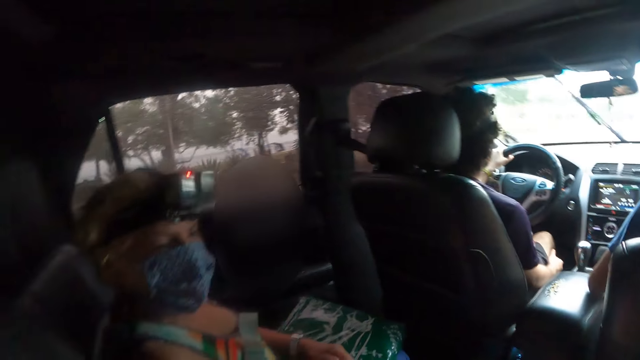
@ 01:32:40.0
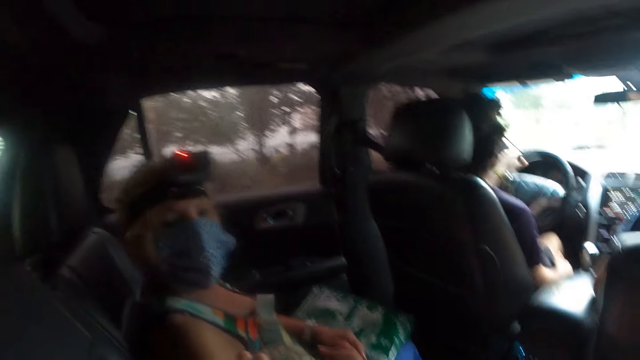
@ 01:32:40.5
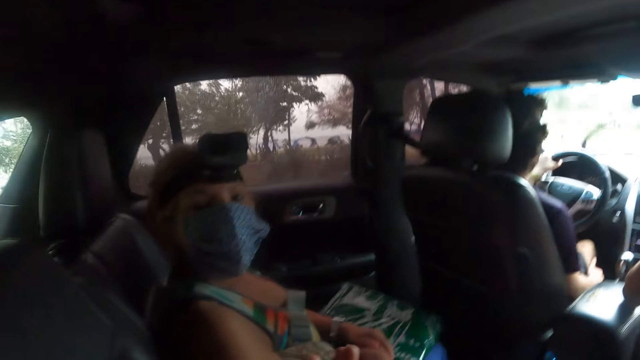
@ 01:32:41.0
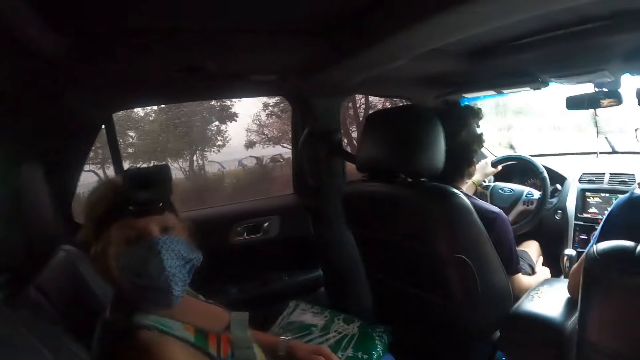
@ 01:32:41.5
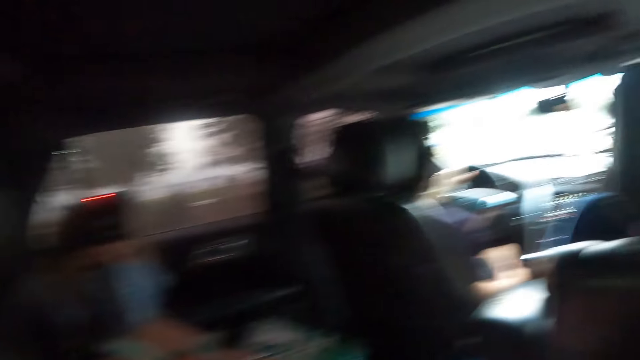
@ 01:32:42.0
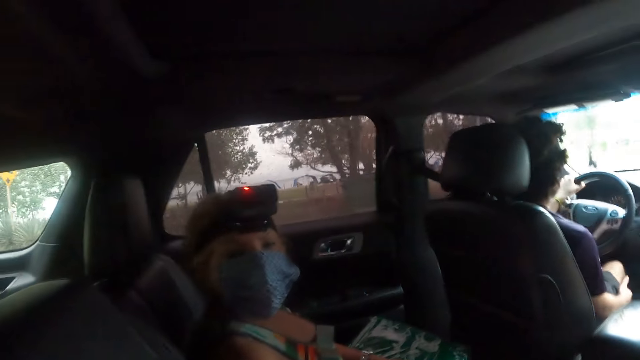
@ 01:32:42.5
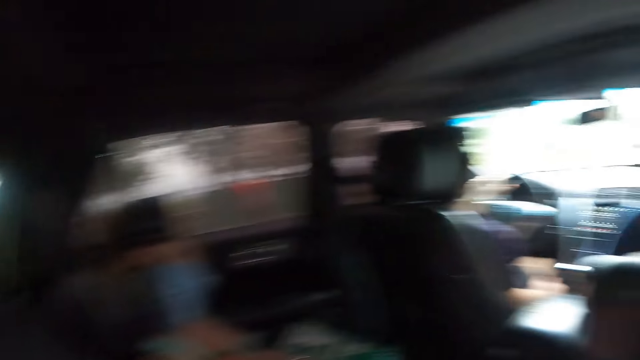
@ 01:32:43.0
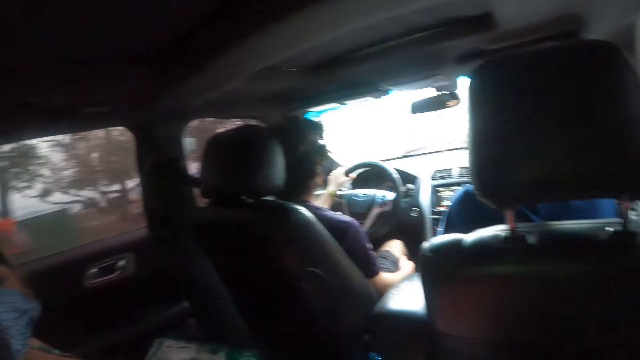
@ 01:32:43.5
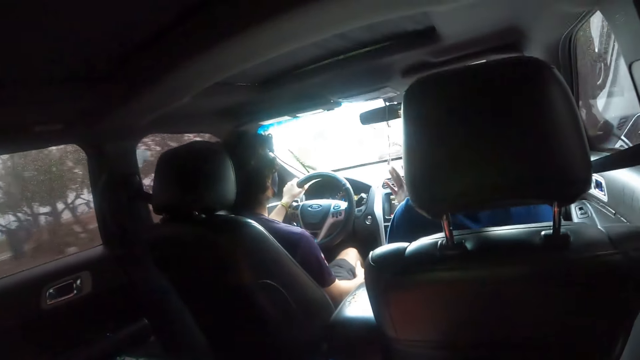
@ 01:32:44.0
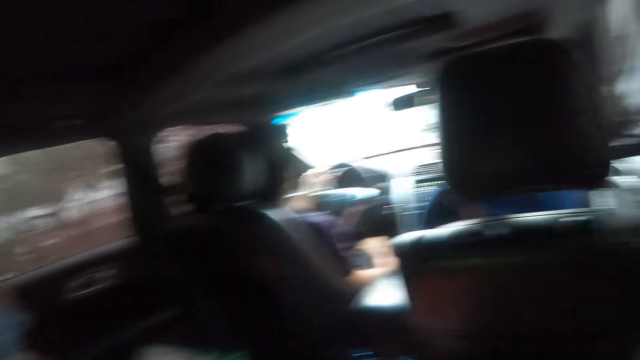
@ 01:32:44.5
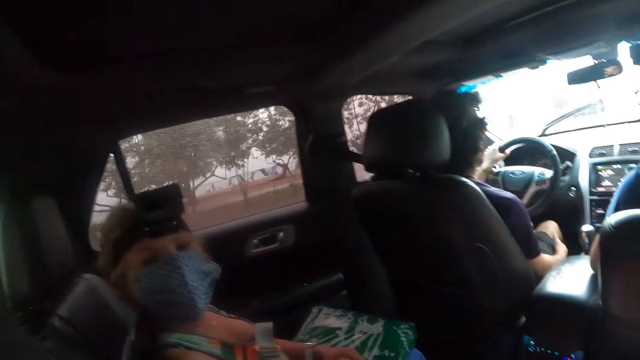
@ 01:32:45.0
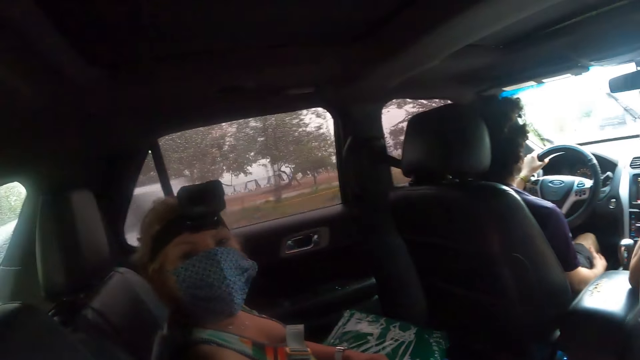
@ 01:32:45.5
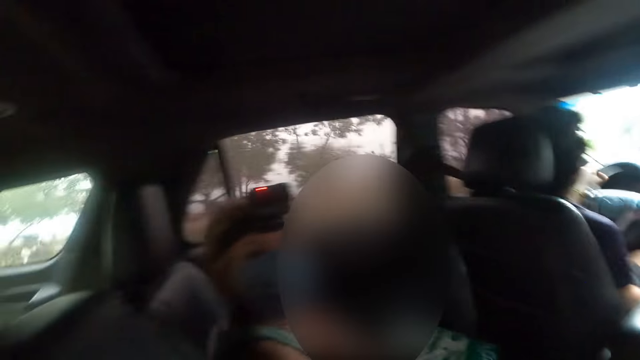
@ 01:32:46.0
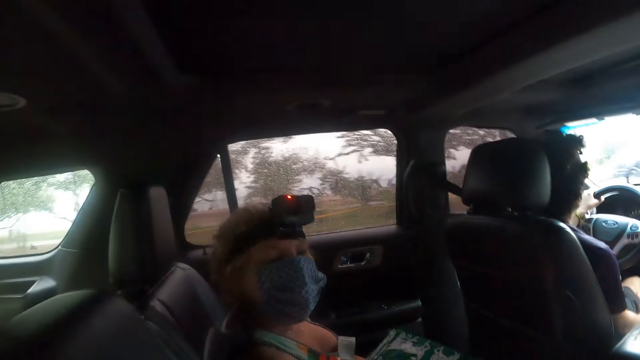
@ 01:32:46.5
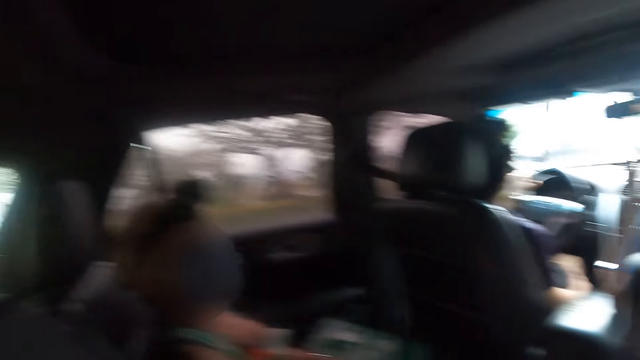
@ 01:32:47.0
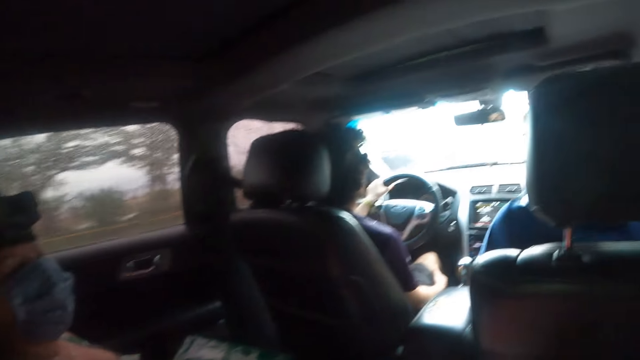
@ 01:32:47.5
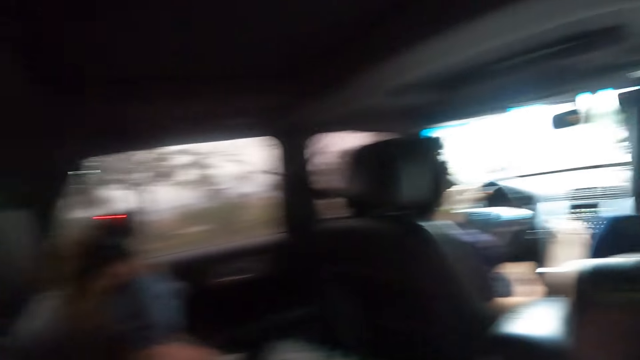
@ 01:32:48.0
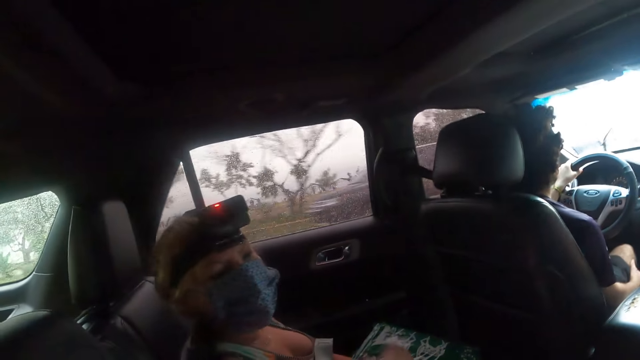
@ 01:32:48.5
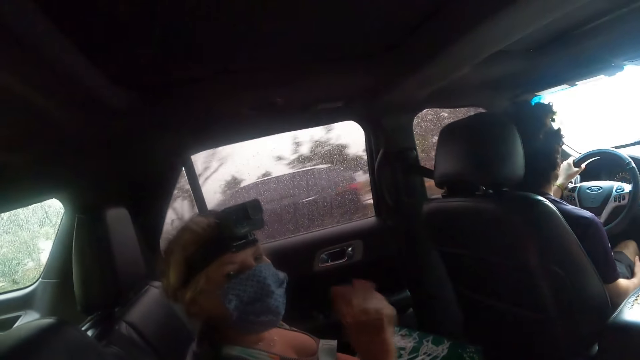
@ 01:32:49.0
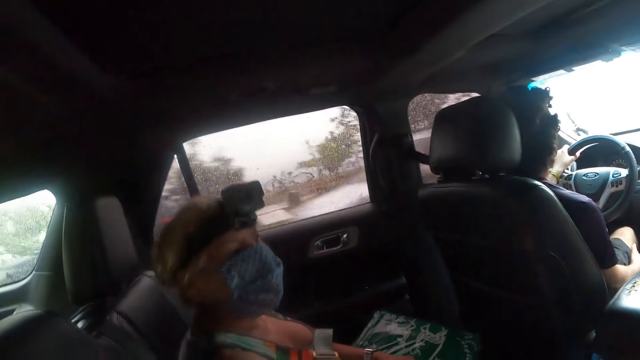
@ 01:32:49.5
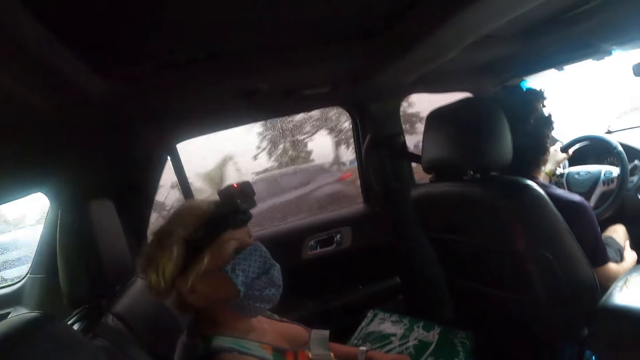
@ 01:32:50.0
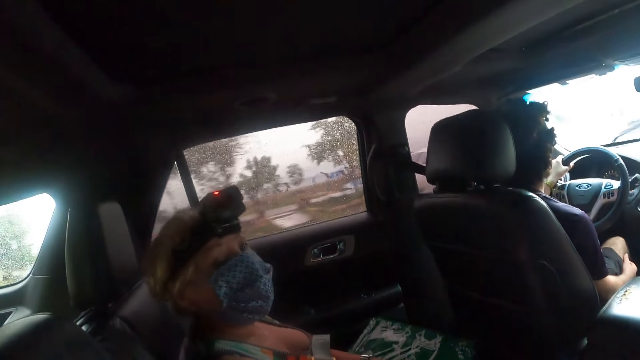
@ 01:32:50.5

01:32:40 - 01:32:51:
The camera wearer interacts with a woman.

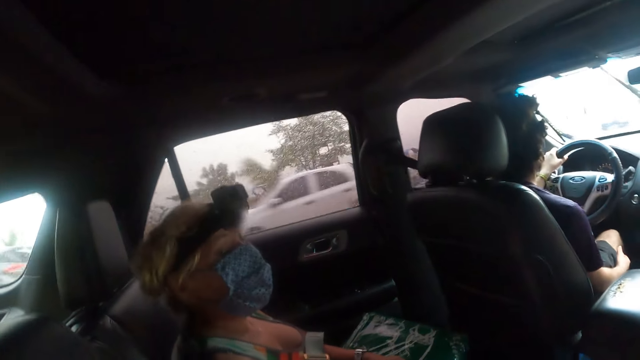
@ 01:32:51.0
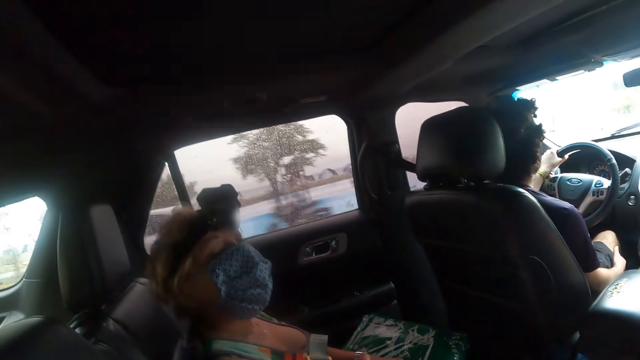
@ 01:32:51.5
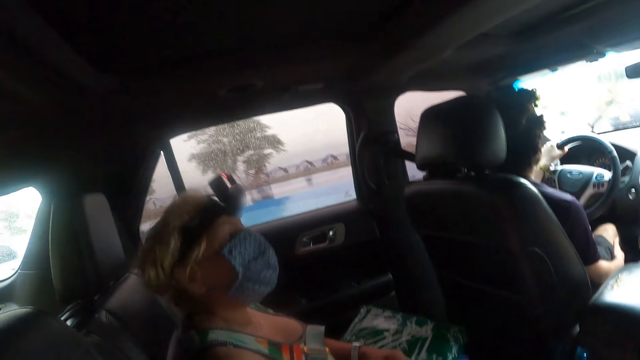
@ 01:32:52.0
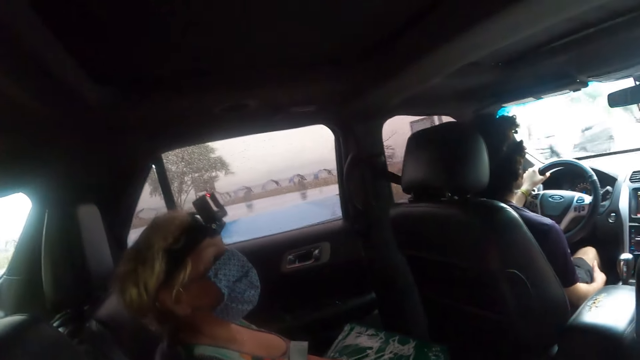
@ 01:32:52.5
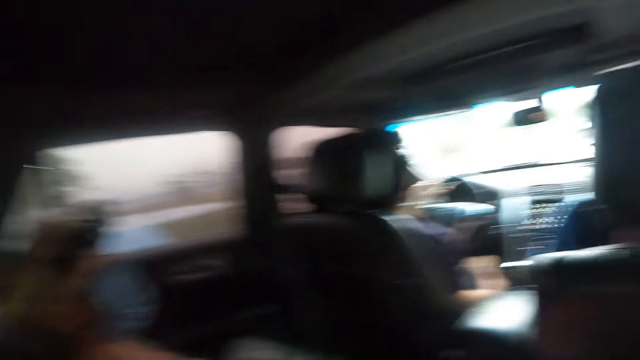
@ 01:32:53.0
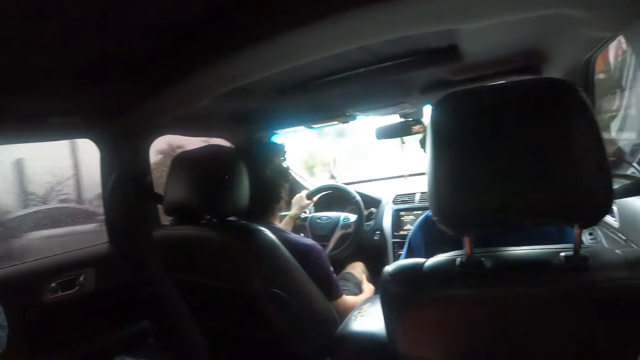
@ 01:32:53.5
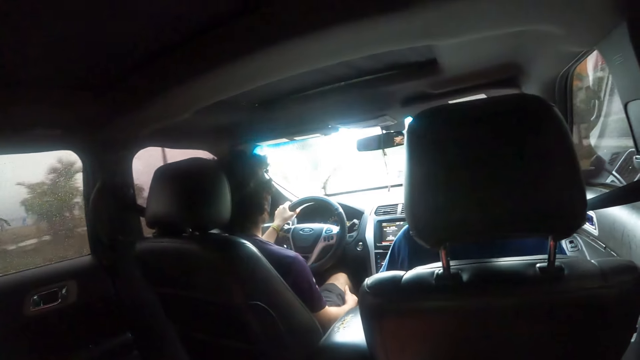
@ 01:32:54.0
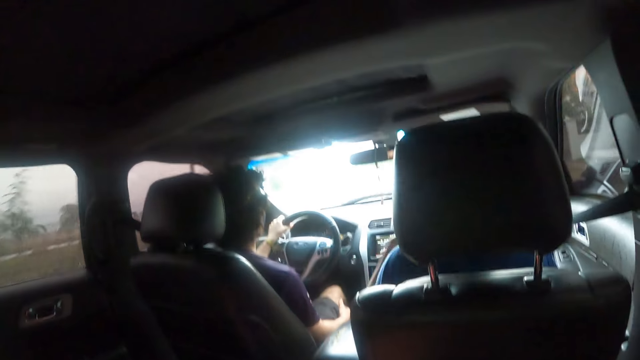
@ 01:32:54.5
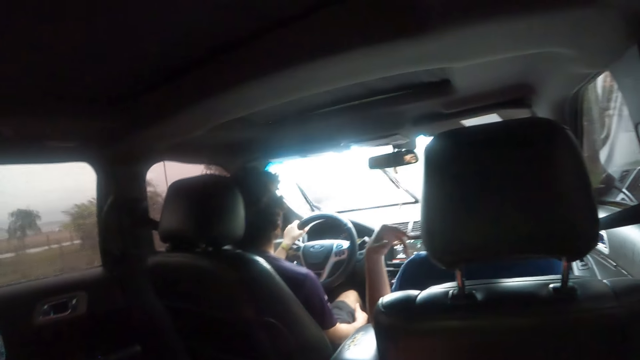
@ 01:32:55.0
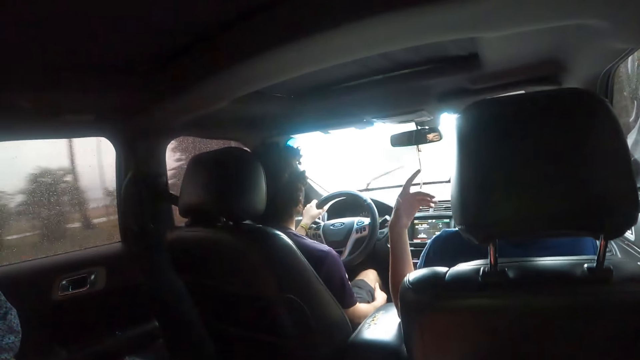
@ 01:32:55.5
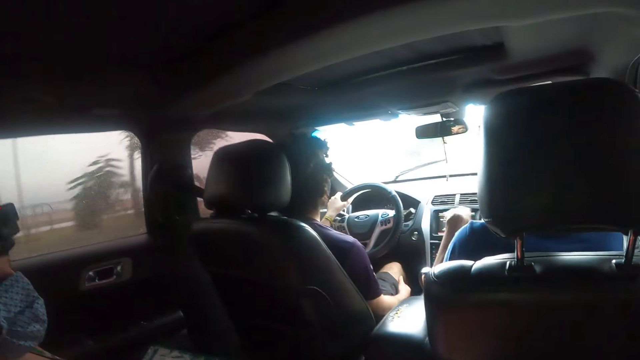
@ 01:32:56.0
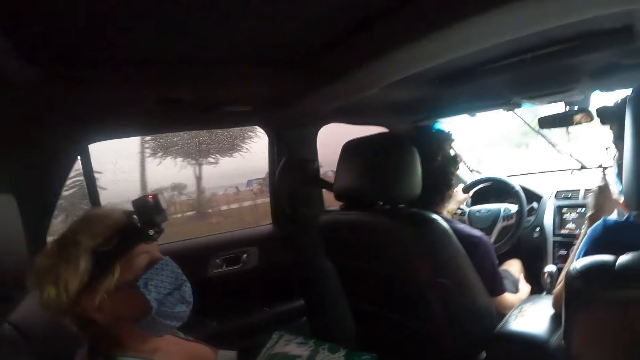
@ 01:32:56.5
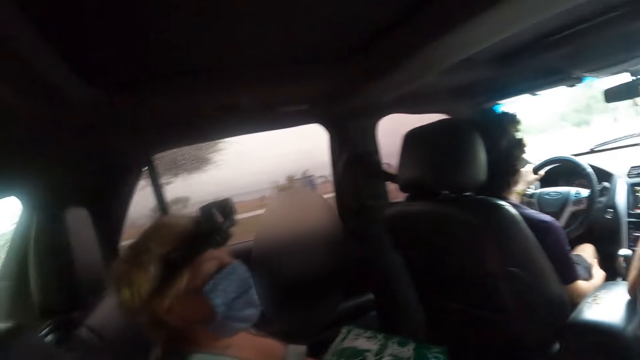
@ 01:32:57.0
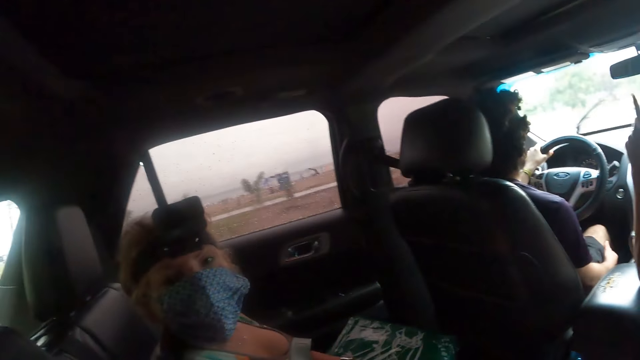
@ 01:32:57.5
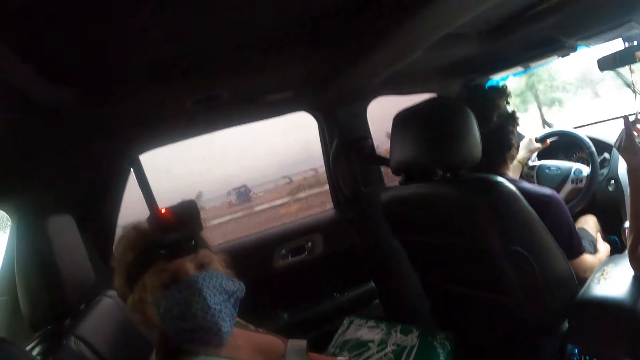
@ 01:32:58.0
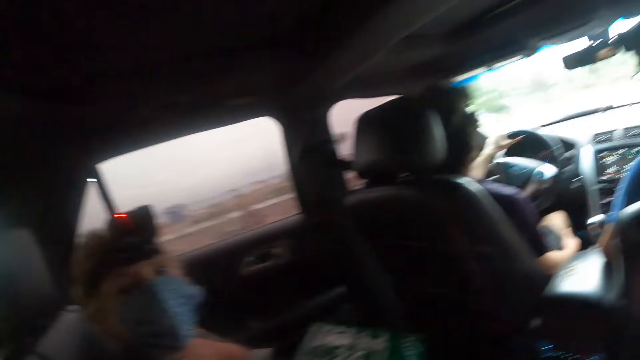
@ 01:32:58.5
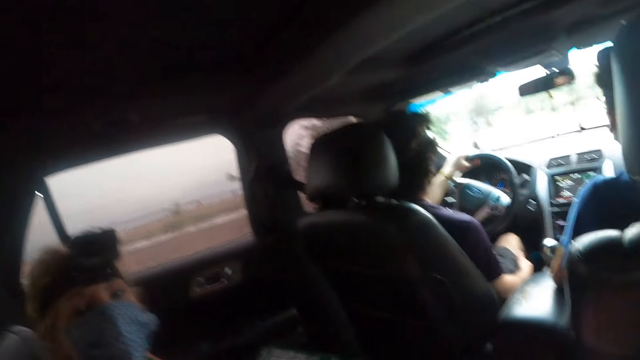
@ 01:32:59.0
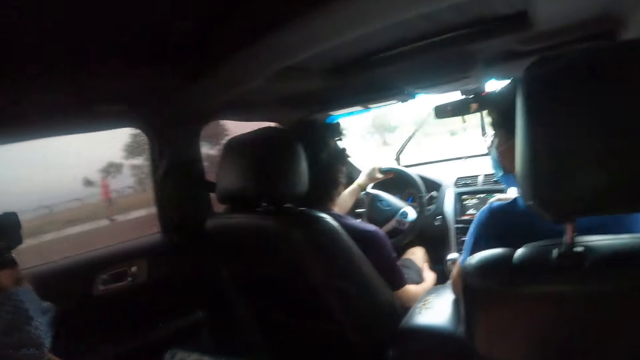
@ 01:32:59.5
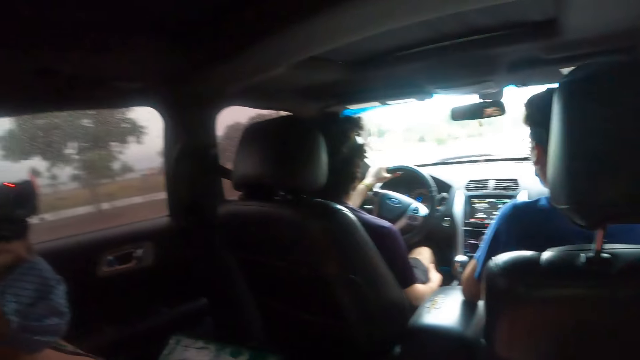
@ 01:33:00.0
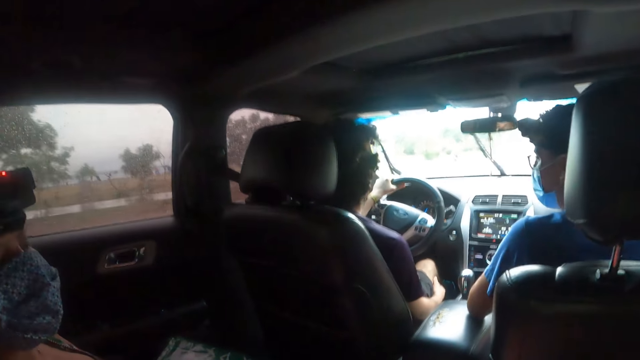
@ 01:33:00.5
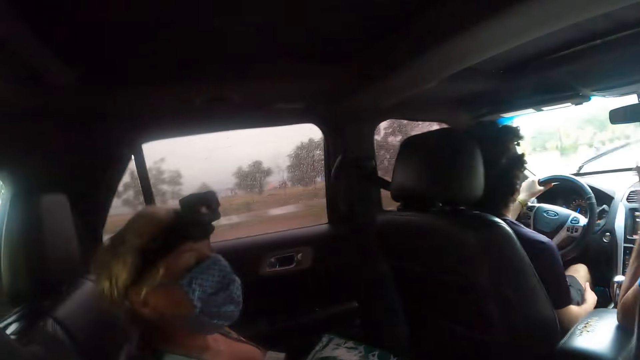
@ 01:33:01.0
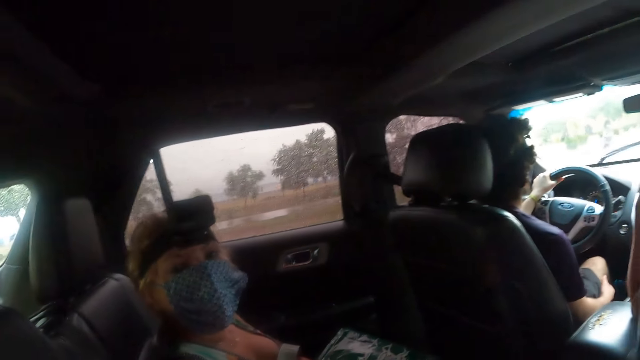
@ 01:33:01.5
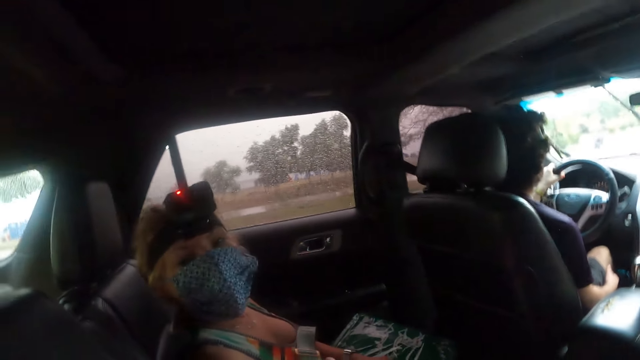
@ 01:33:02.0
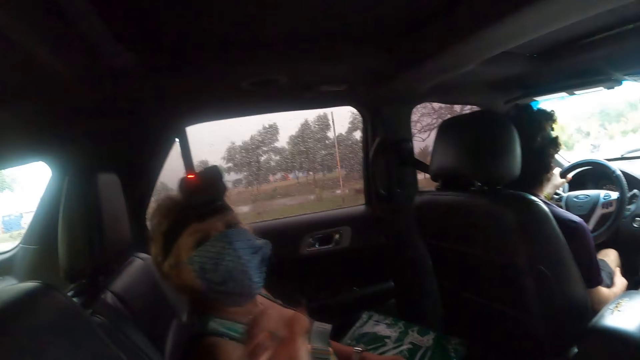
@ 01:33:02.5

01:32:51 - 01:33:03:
The camera wearer stares at the driver. They interact with a woman.
